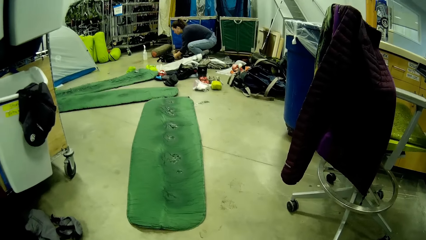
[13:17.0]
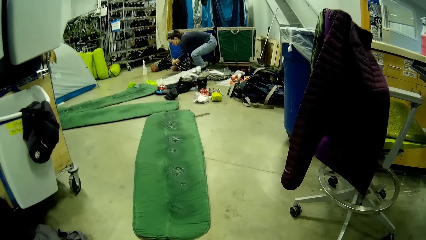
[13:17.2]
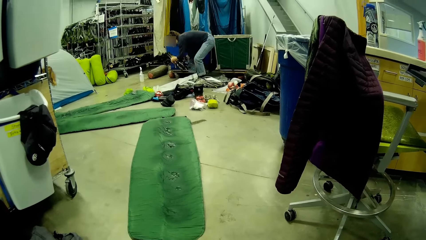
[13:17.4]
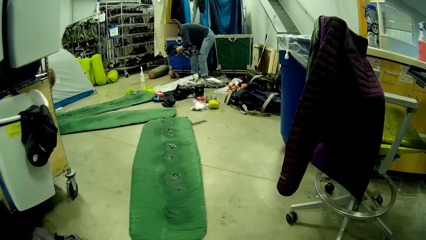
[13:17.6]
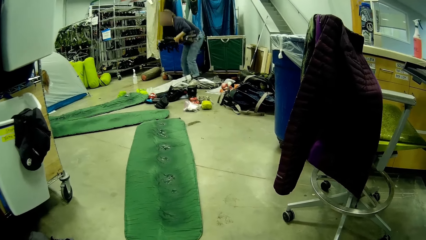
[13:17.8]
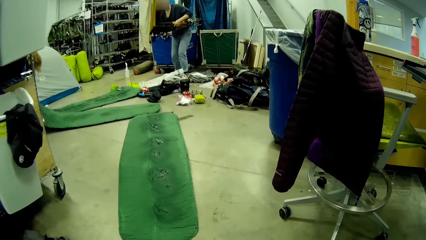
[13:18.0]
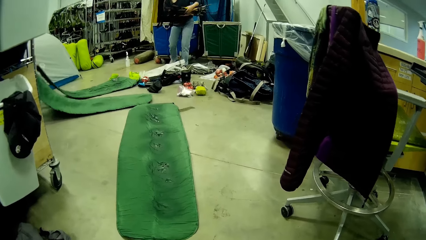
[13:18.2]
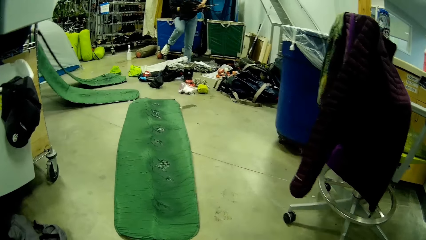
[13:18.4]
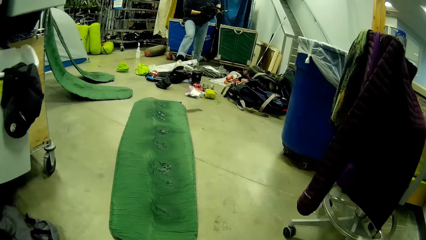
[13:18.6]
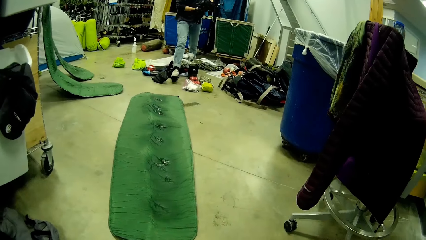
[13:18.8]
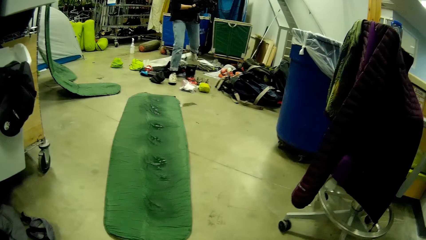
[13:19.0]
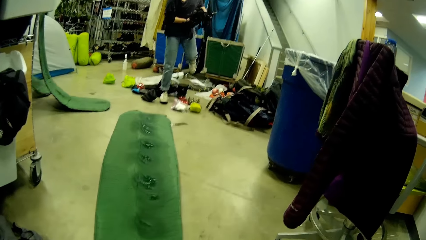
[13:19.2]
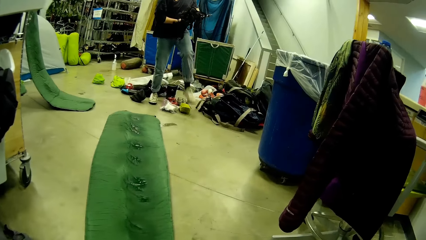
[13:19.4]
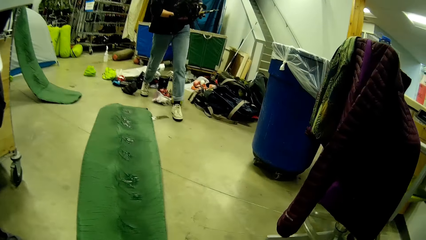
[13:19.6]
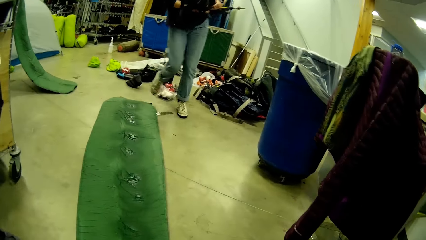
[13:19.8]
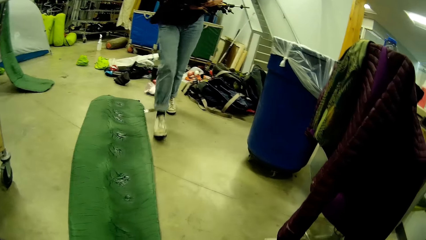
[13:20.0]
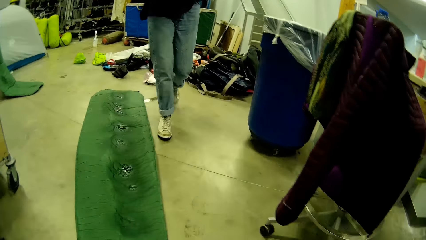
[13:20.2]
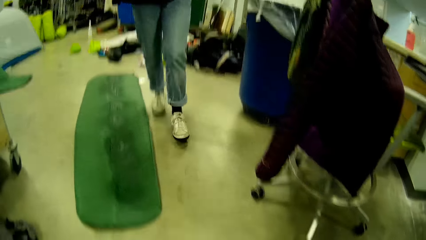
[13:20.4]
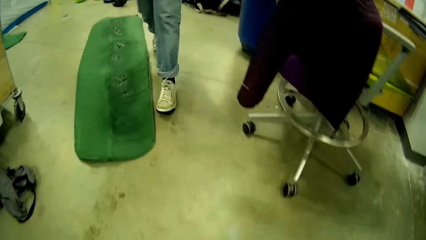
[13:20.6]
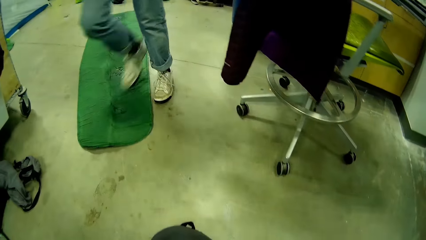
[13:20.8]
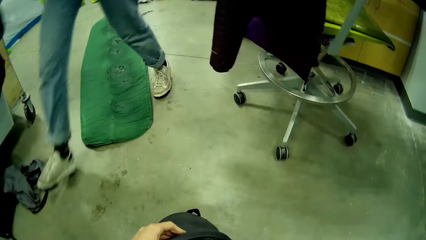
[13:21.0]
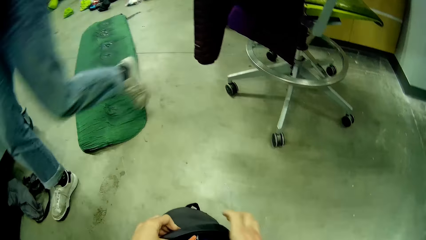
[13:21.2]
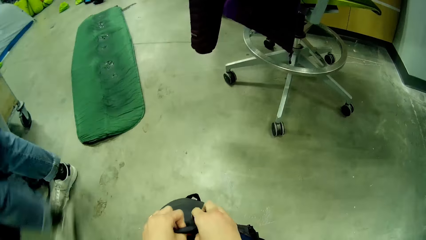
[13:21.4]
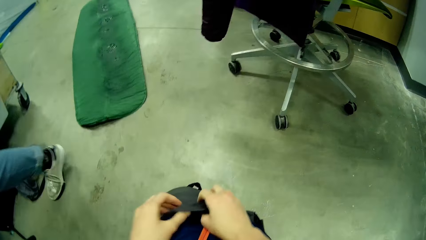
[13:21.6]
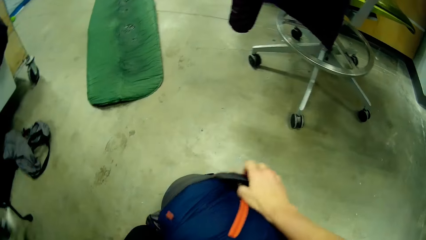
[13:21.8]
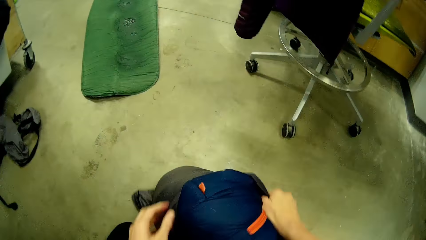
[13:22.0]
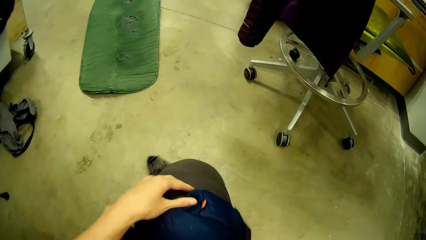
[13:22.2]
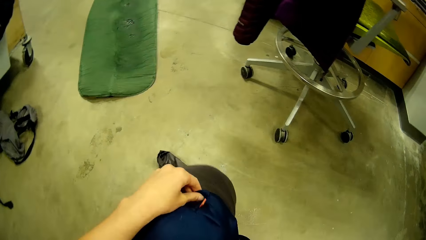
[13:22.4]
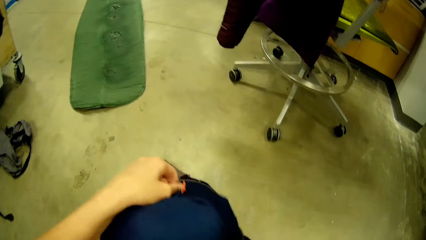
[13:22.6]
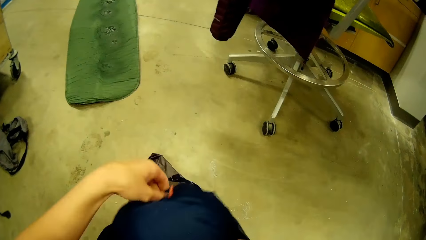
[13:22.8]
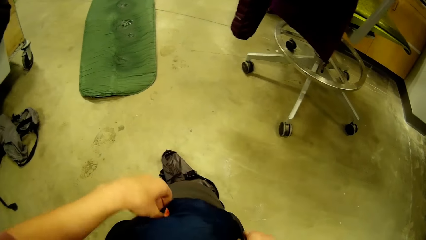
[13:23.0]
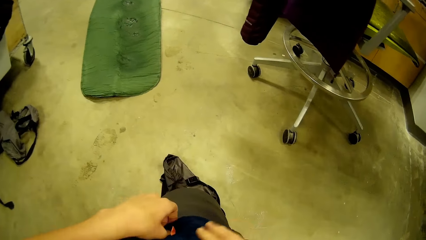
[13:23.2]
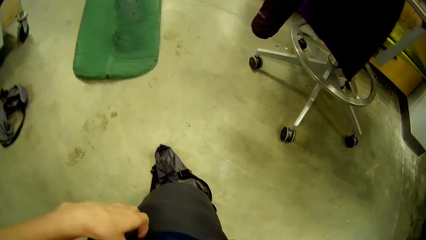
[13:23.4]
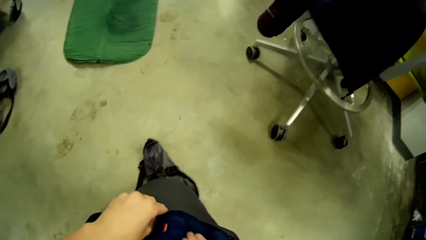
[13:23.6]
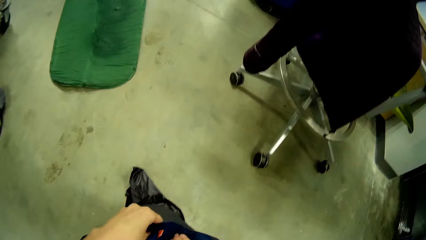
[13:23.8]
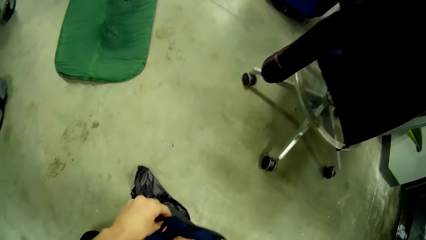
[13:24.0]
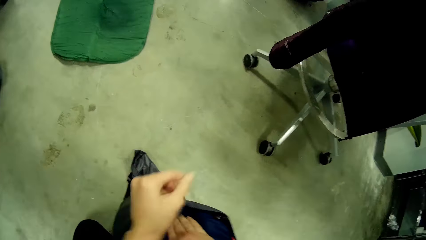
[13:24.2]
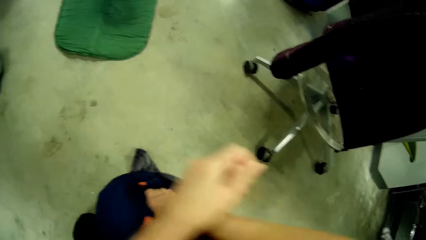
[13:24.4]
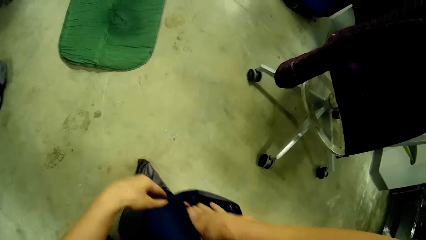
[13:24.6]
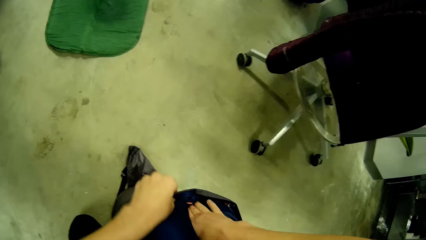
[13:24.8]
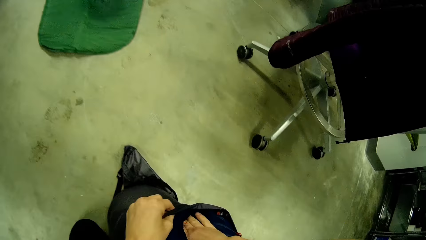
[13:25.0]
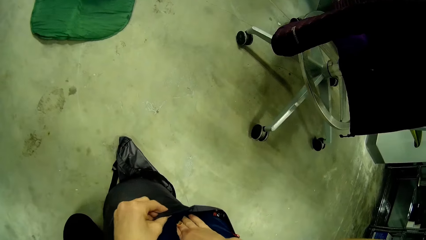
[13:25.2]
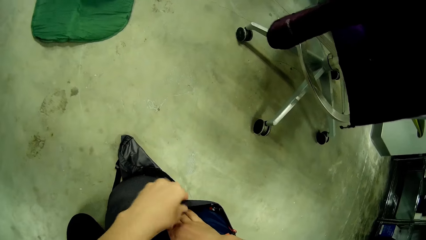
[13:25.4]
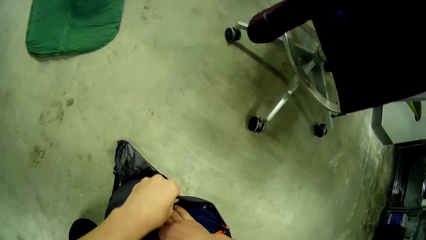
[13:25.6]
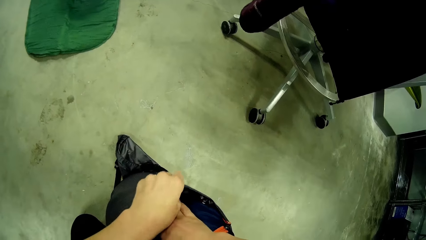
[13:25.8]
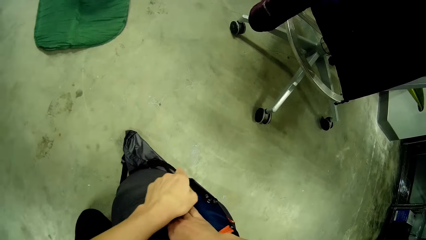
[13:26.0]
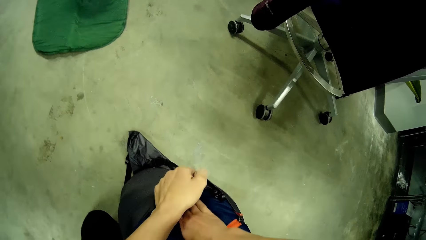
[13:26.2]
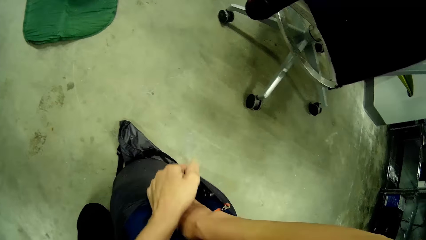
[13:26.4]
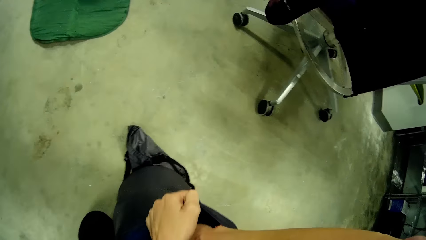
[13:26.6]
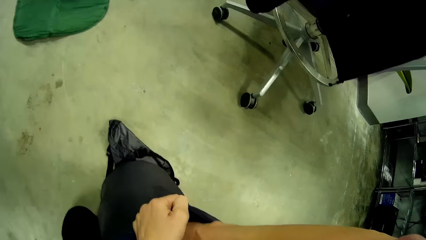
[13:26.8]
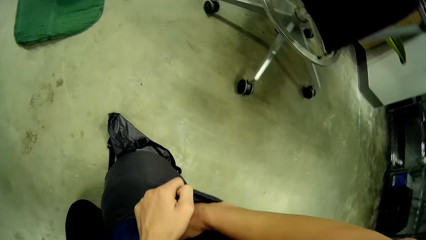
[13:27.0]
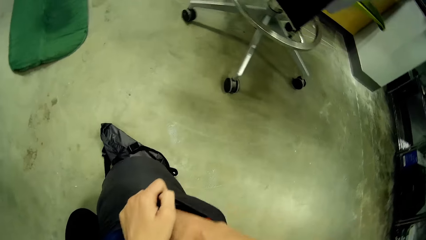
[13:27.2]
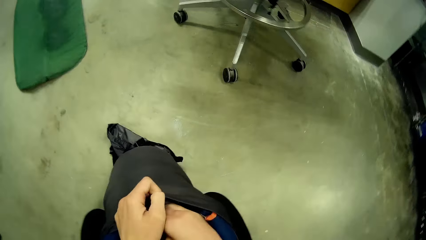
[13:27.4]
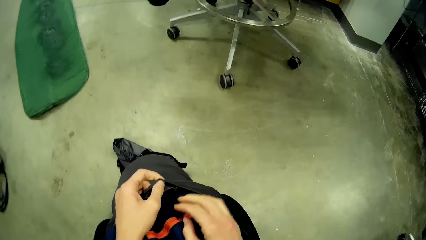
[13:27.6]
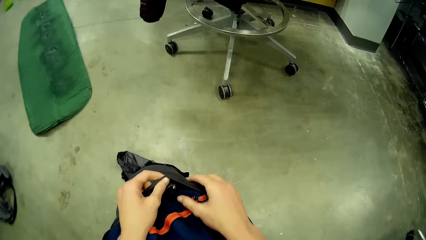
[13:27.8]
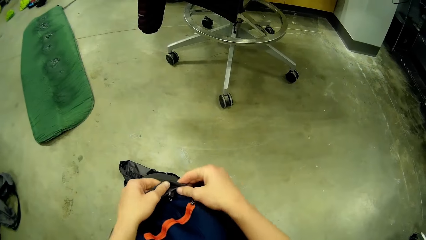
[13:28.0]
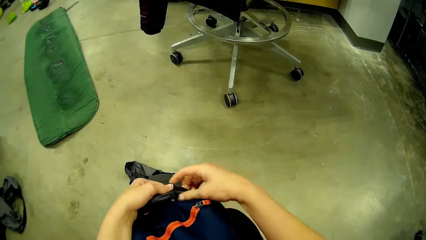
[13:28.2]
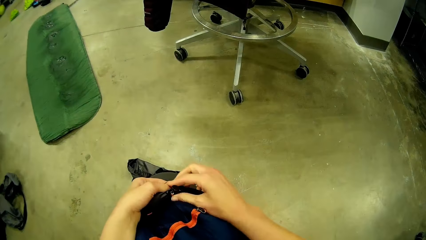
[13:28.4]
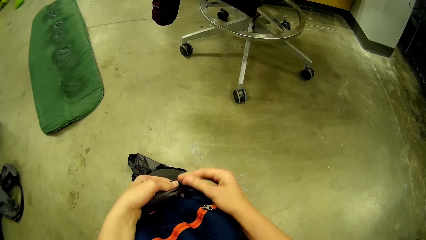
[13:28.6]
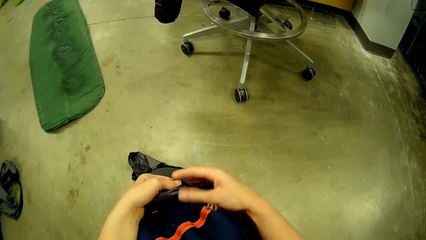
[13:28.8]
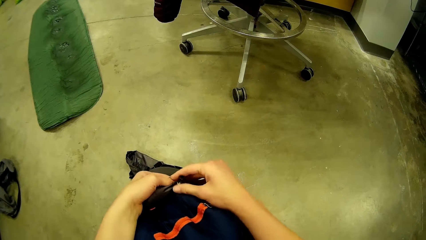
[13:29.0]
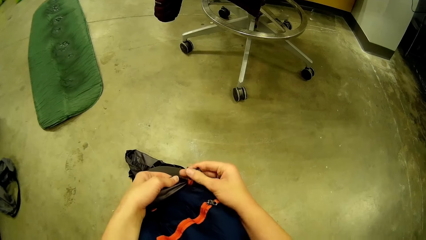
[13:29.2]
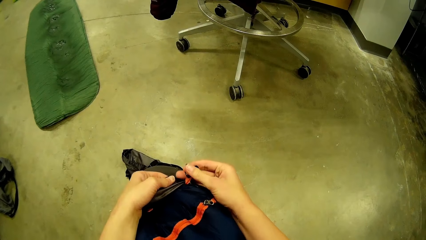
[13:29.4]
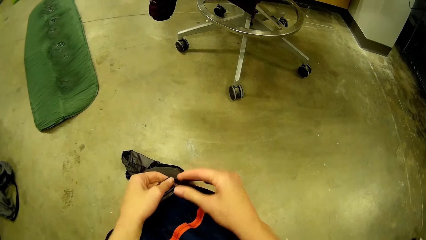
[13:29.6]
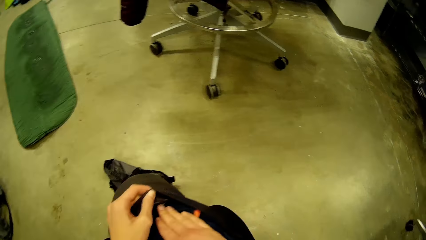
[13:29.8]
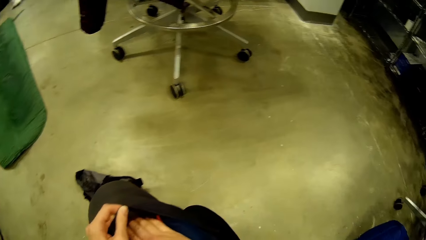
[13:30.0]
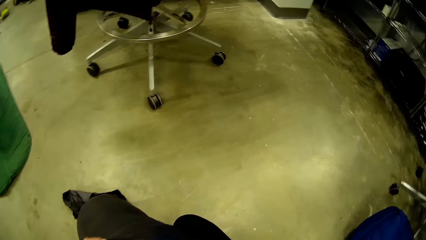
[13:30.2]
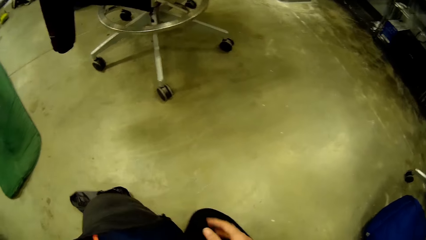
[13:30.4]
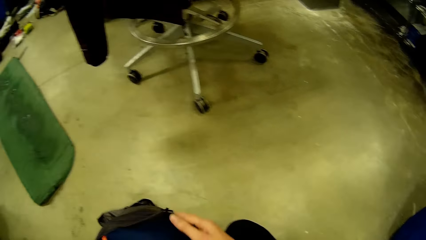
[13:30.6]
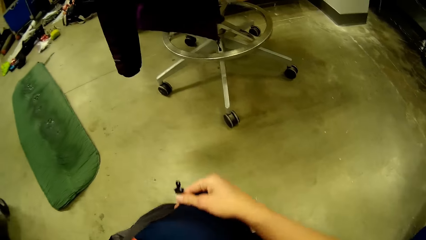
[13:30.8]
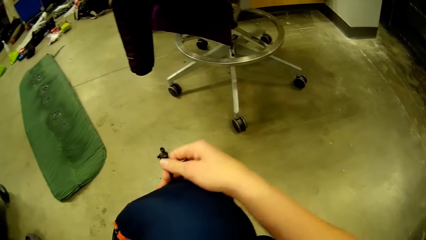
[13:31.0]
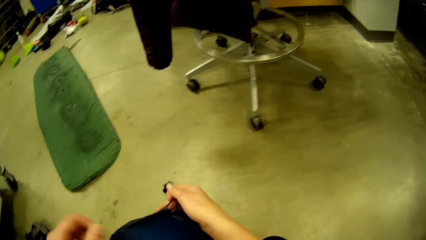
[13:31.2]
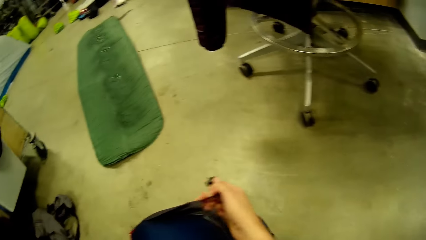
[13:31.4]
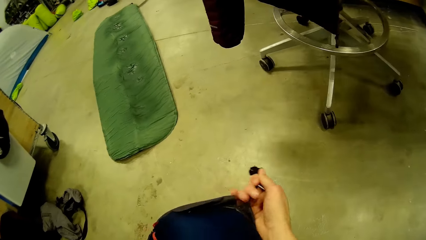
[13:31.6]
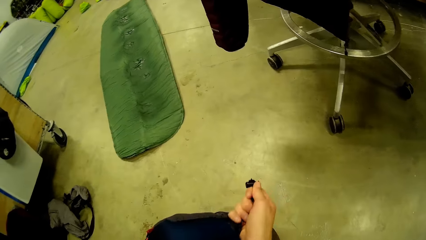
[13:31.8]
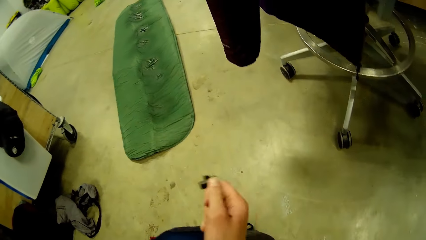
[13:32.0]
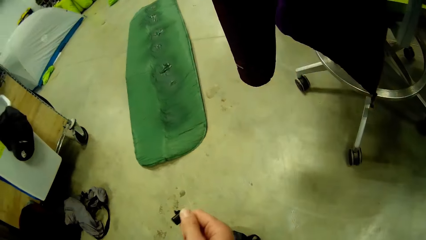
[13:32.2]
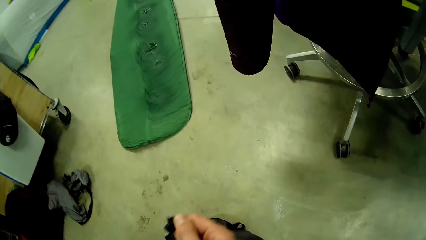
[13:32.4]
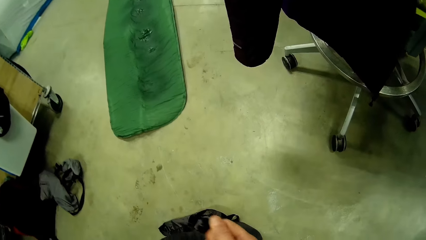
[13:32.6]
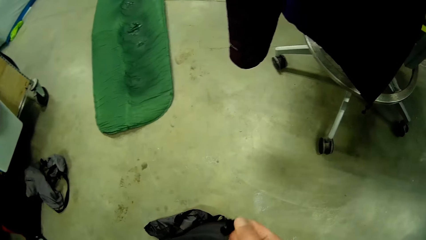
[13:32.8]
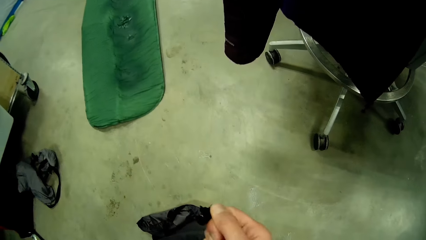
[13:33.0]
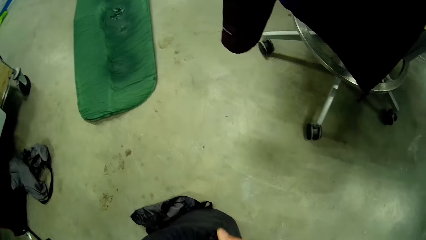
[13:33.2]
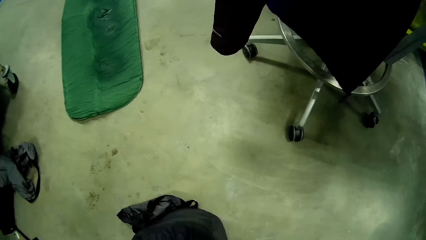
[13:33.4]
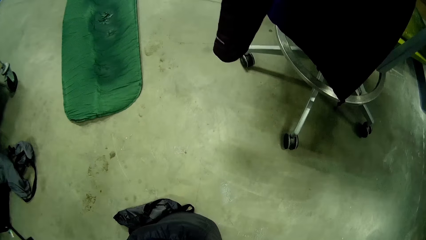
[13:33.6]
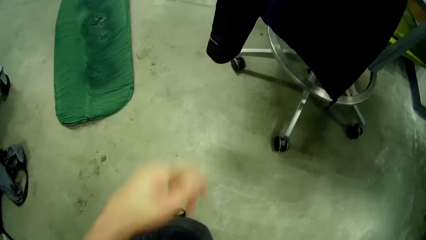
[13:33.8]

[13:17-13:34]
The woman carries something. The woman picks up a bundle of hockey sticks from the floor with both hands. The woman walks towards the camera wearer across the room. The camera wearer turns the bag. He secures the bag. He puts the duvet into the black bag with both hands. He lifts the bag. He pulls up an elastic rope on the black bag with his right hand.
